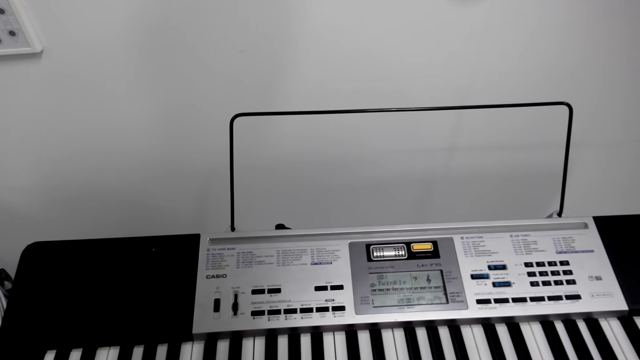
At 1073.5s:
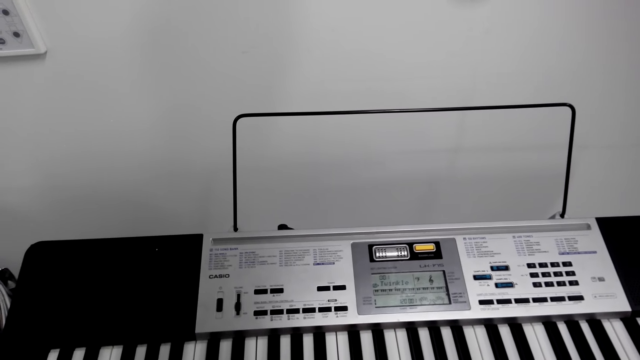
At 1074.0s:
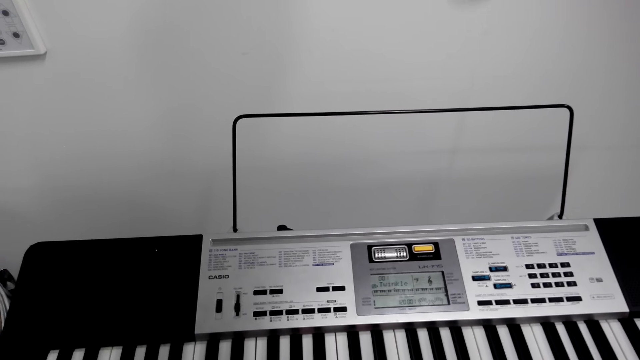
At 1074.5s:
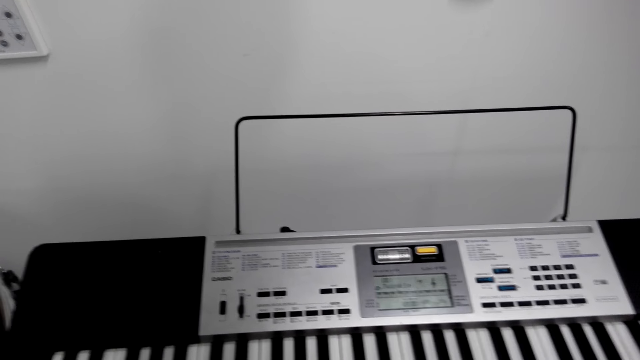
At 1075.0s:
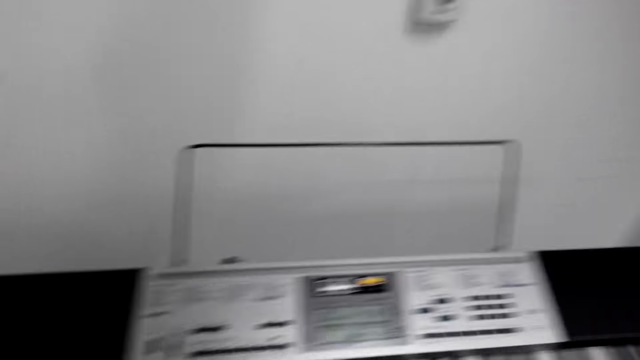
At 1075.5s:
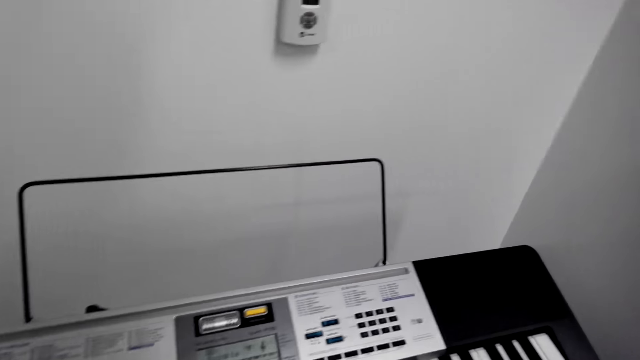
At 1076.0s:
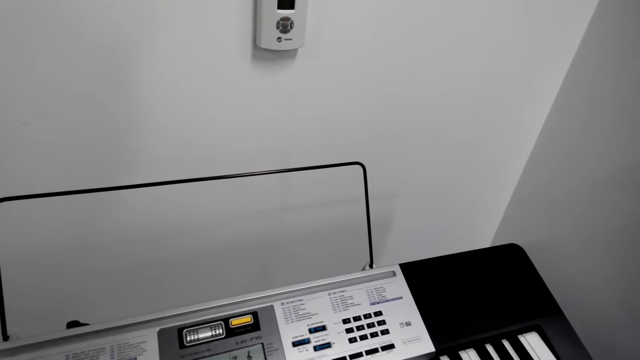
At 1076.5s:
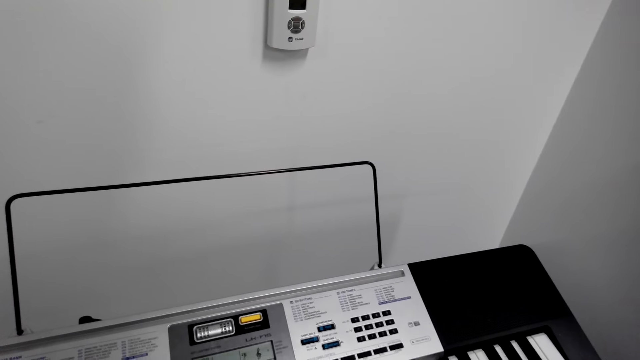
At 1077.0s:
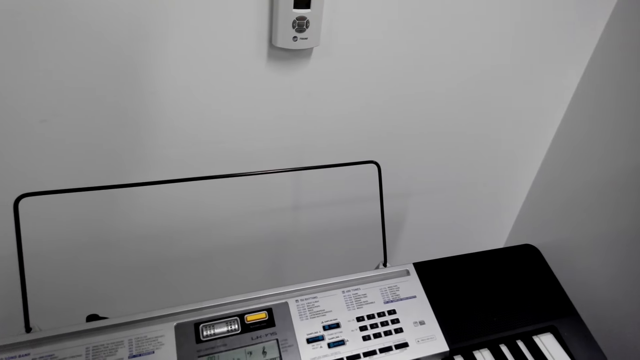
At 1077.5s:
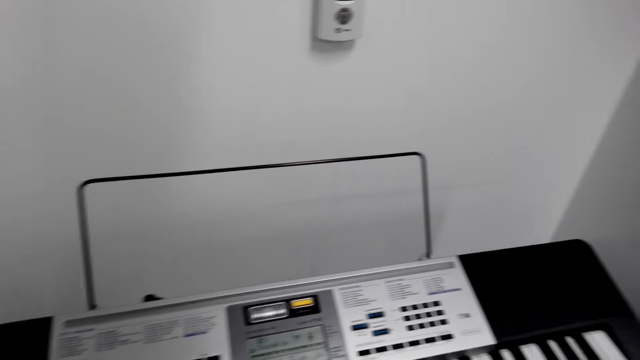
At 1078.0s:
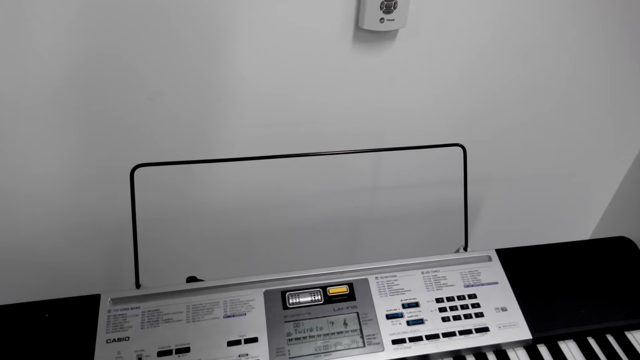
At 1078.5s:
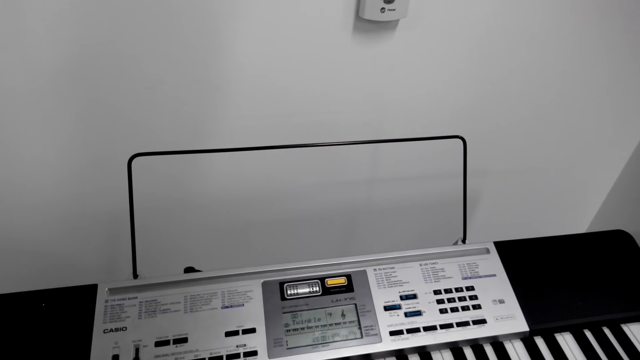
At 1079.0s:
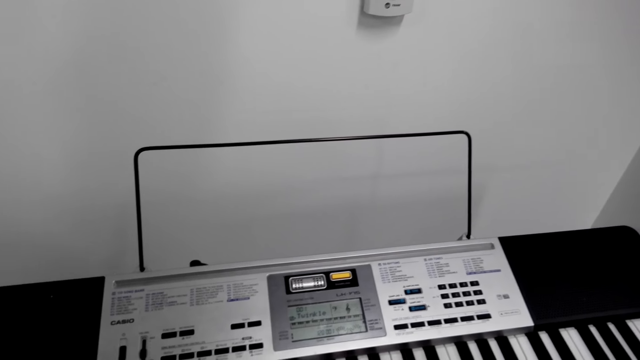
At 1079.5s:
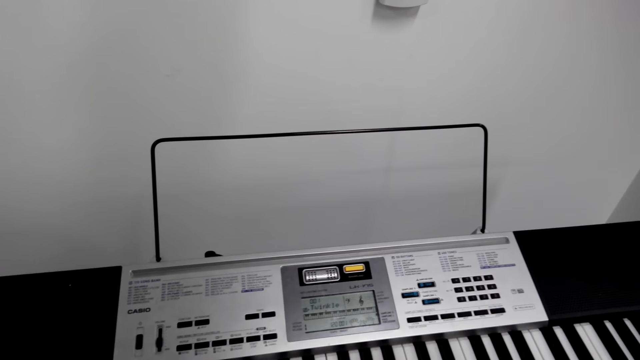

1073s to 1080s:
The camera wearer plays the piano.

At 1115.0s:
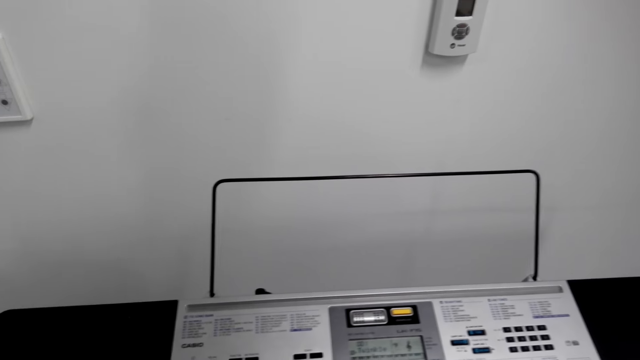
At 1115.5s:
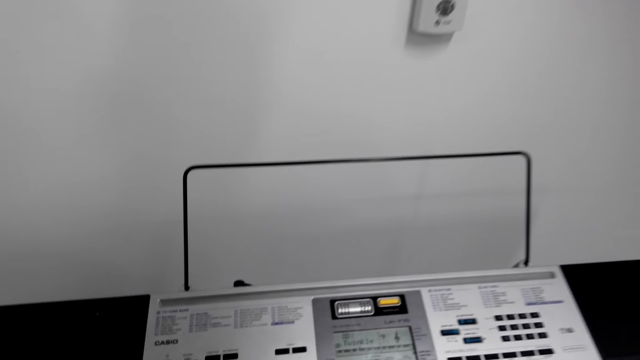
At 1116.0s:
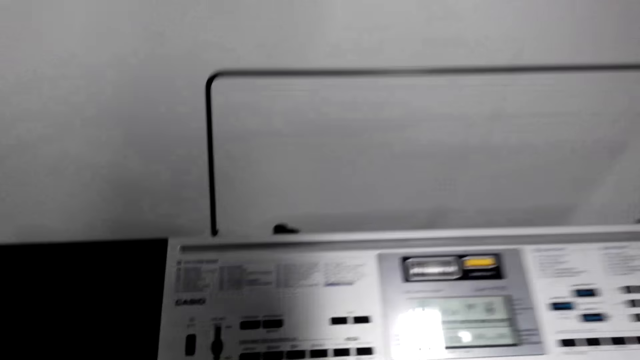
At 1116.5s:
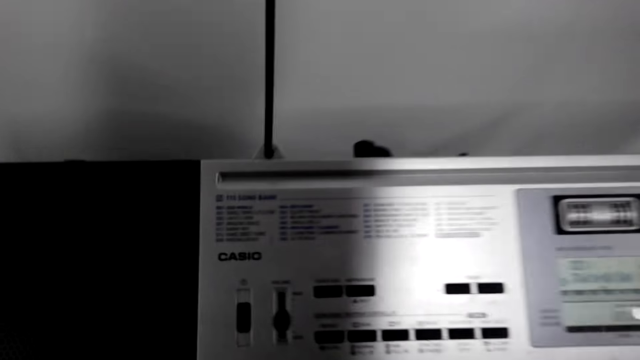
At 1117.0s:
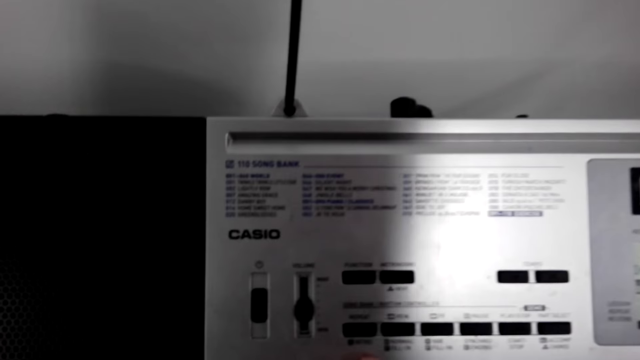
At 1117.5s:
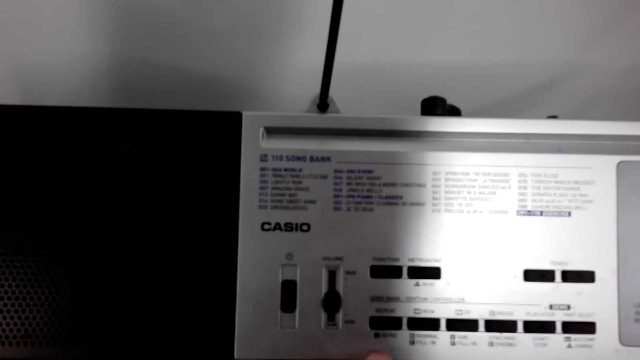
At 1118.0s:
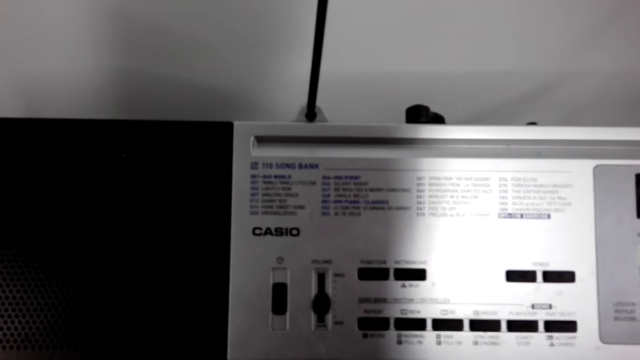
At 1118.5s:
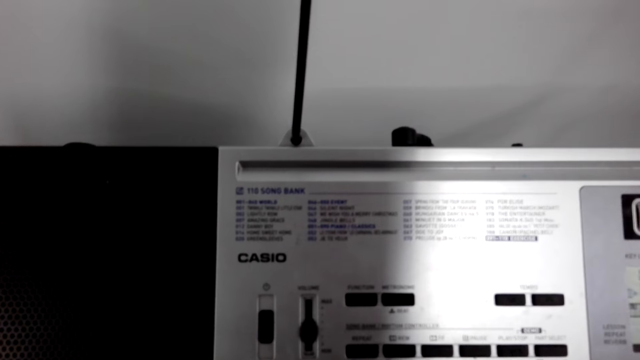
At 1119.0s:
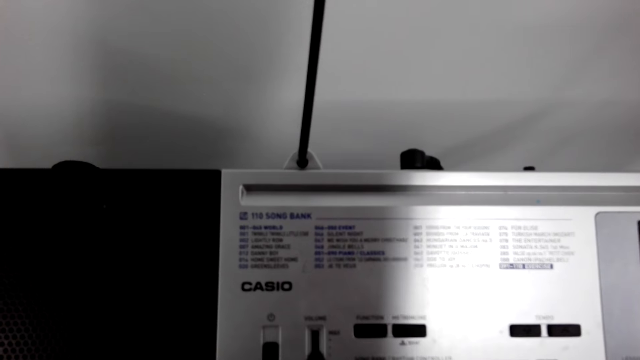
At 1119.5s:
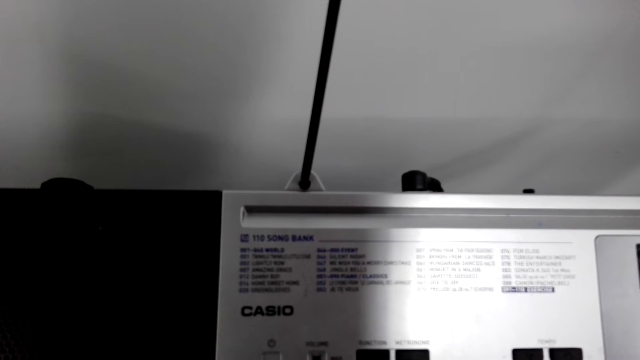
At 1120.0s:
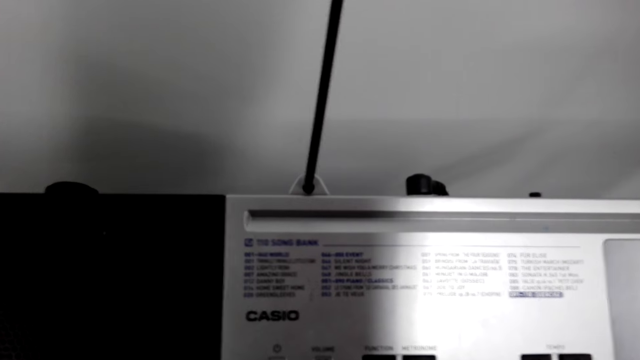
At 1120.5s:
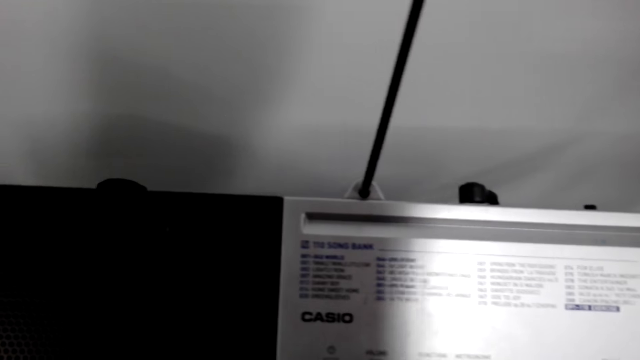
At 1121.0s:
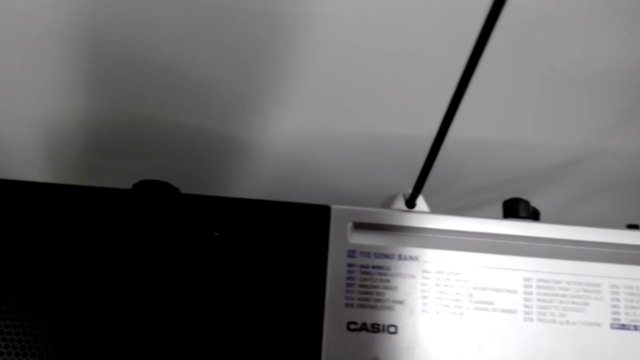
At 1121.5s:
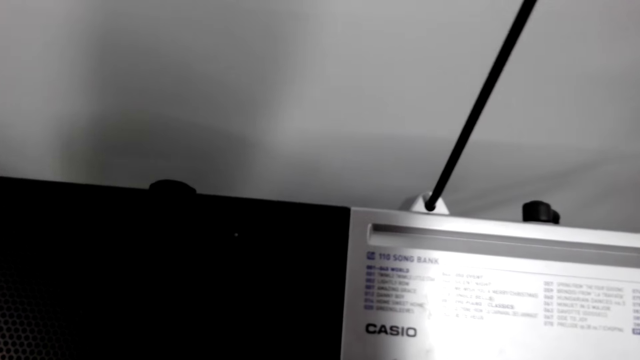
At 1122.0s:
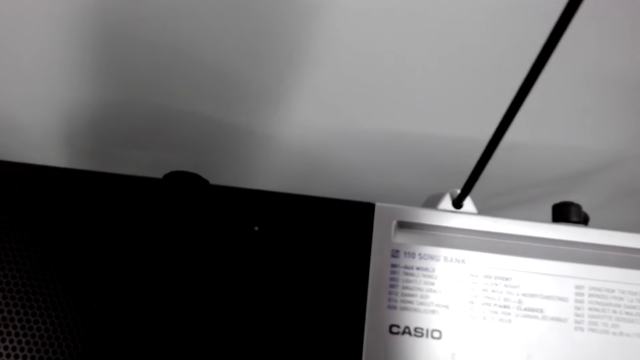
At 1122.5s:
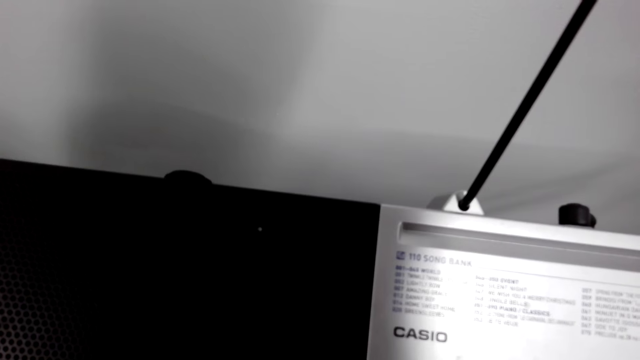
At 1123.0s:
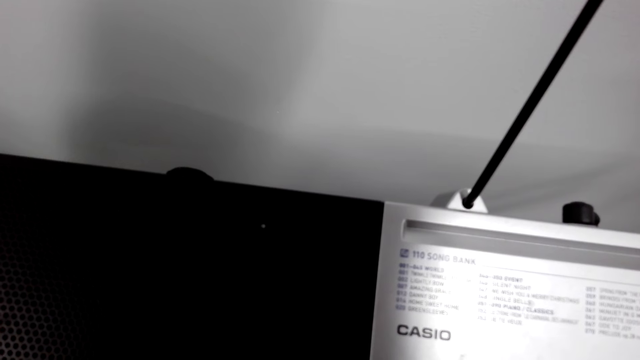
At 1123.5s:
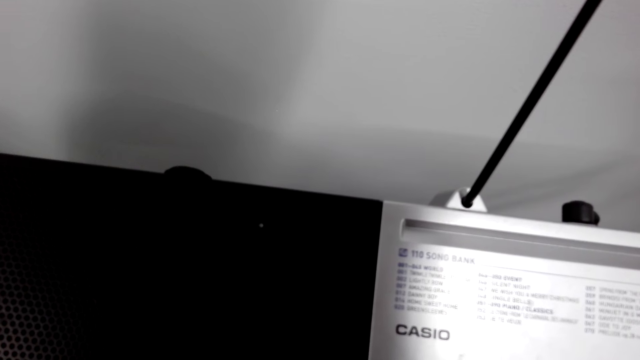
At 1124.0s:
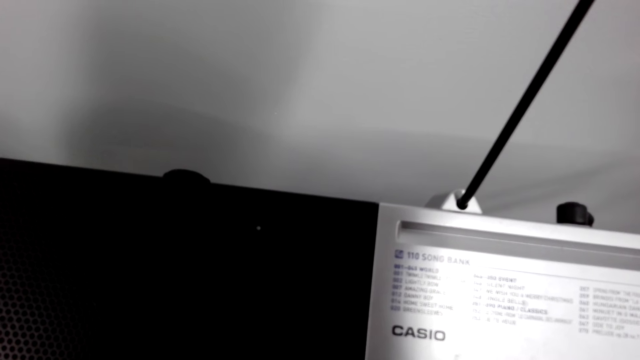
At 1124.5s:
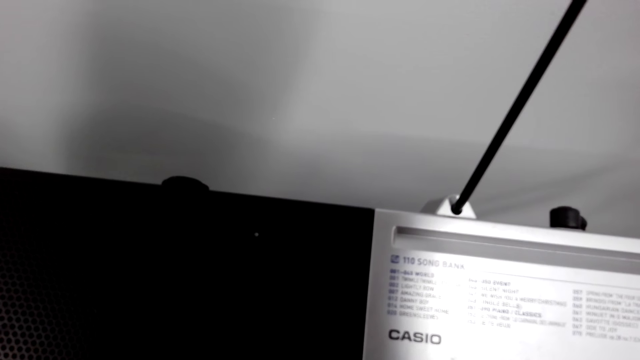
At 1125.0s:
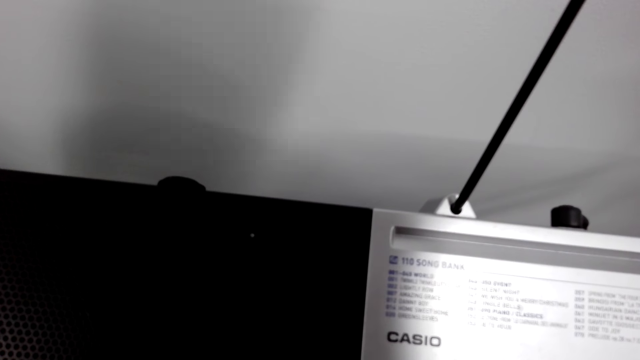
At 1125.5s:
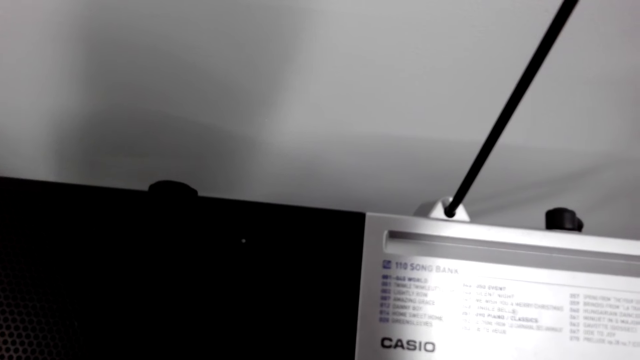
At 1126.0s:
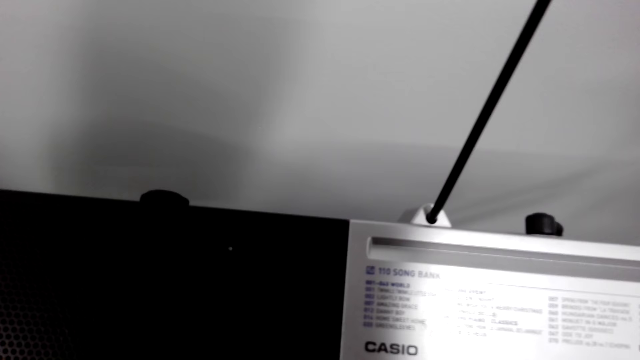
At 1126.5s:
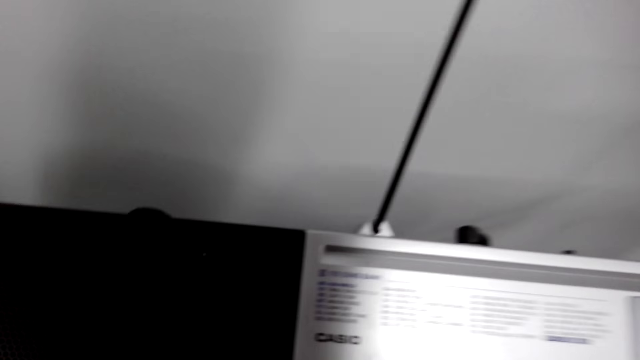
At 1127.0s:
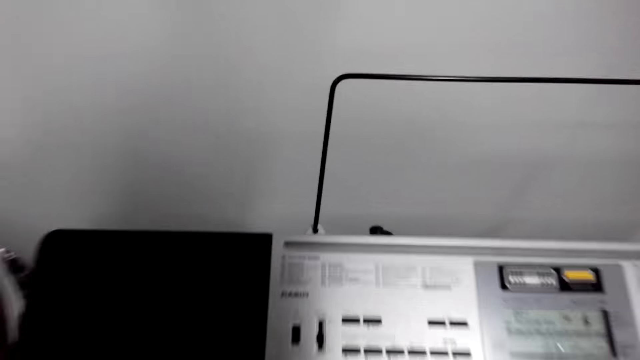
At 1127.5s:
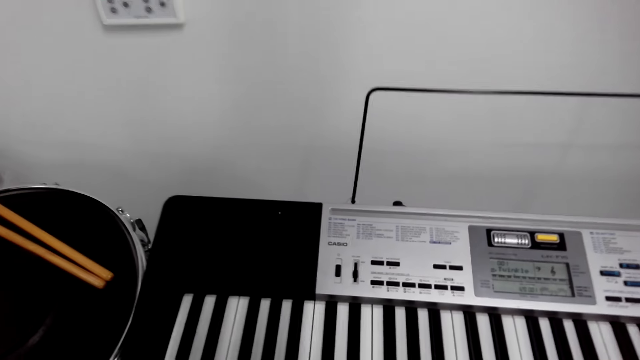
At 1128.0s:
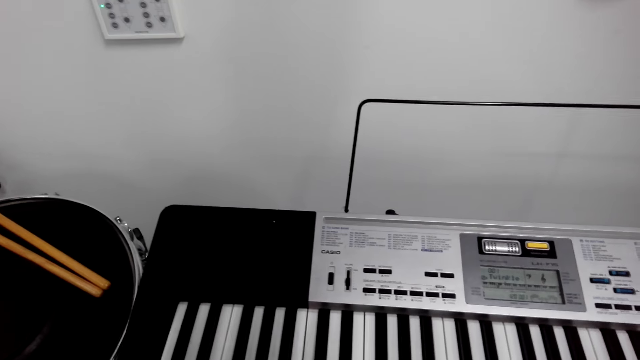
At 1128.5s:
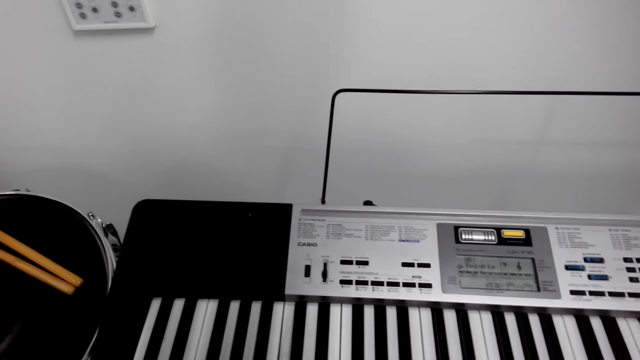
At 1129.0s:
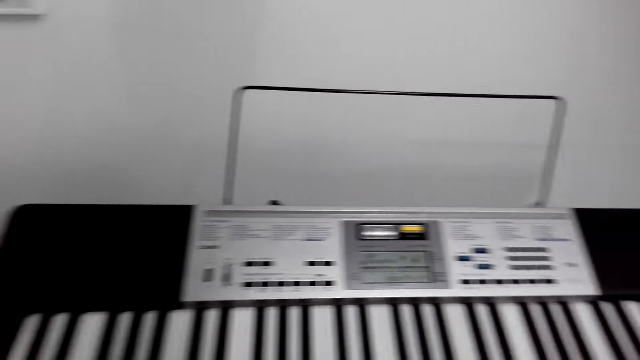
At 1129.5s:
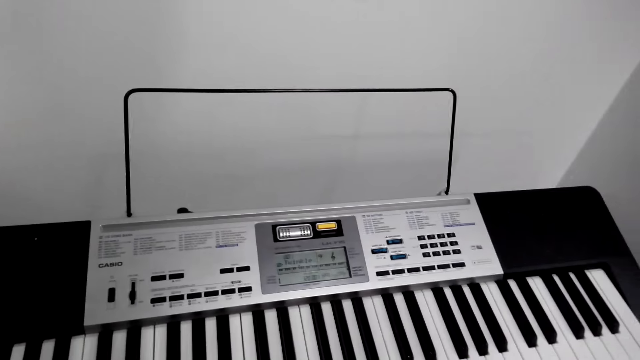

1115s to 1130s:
The camera wearer leans over the piano keyboard. He reads the control settings on the piano keyboard. He leans back on his chair from the piano keyboard. He plays the piano keyboard with his fingers.
